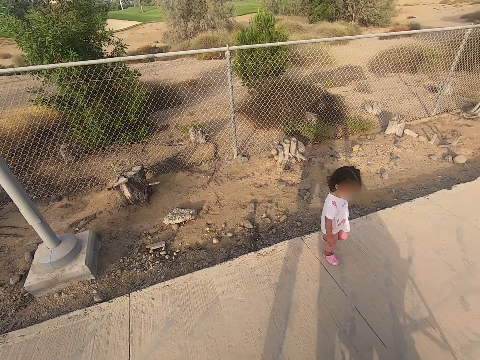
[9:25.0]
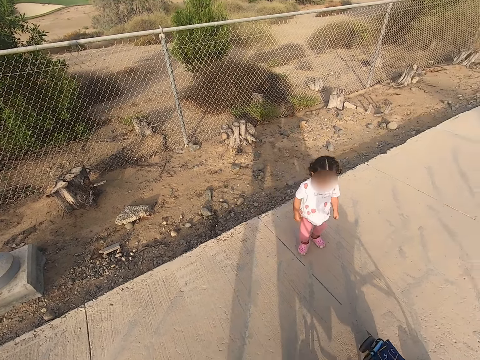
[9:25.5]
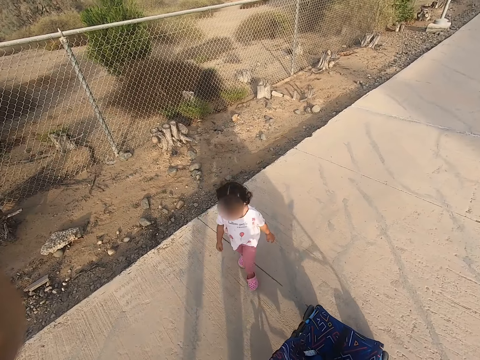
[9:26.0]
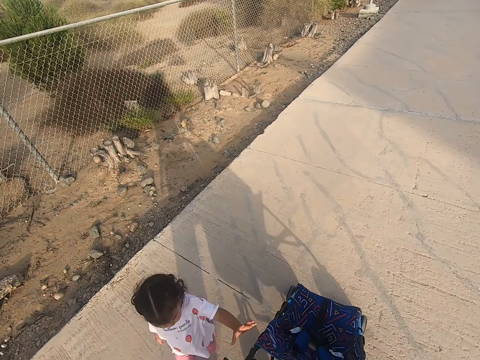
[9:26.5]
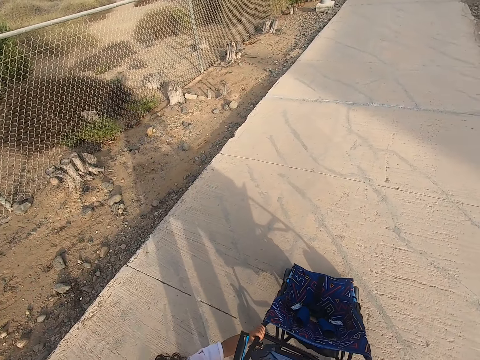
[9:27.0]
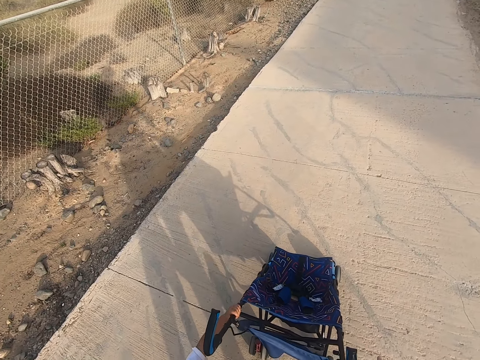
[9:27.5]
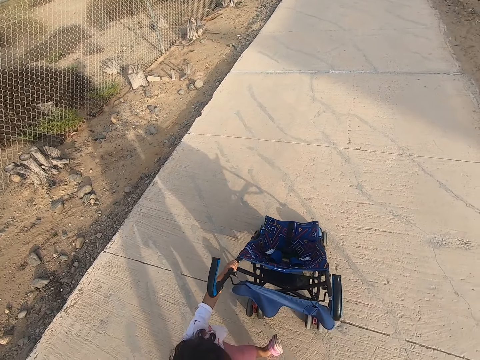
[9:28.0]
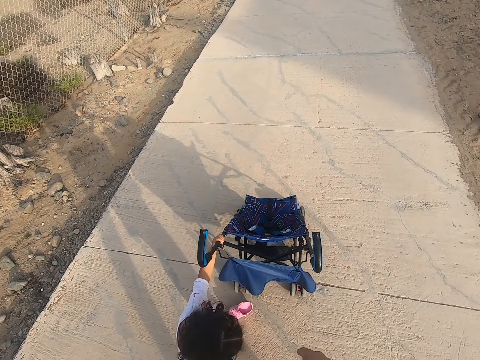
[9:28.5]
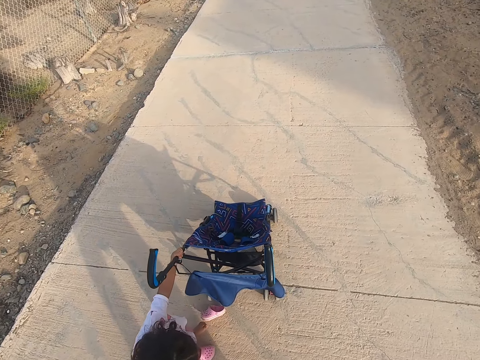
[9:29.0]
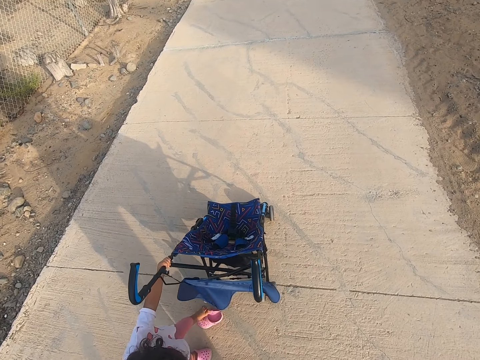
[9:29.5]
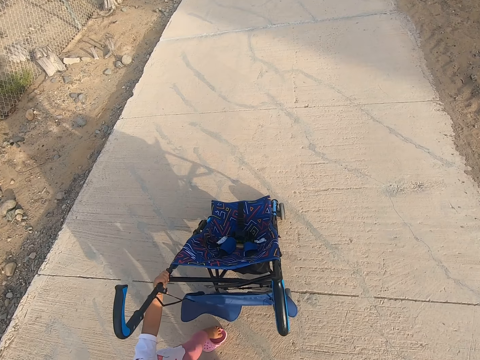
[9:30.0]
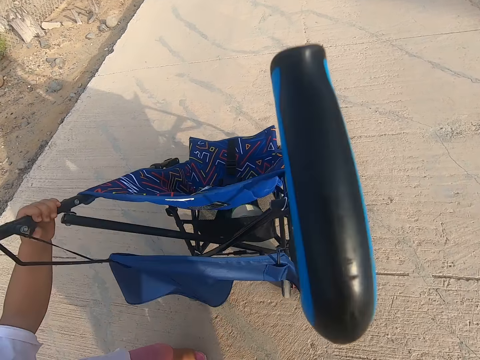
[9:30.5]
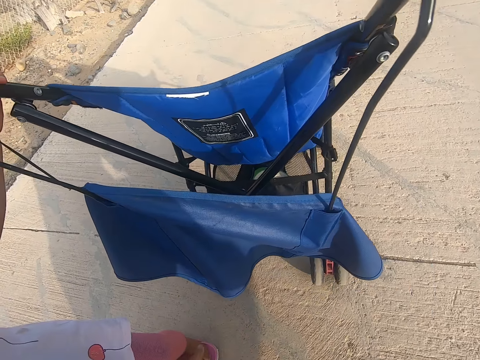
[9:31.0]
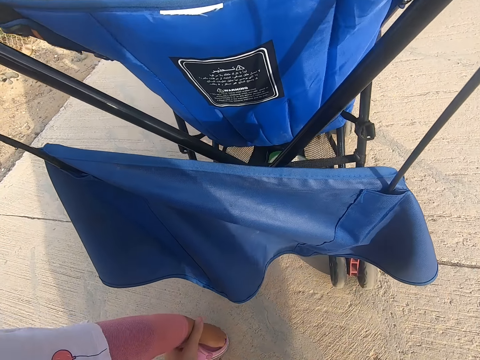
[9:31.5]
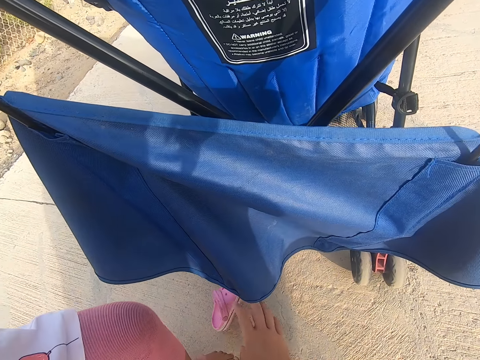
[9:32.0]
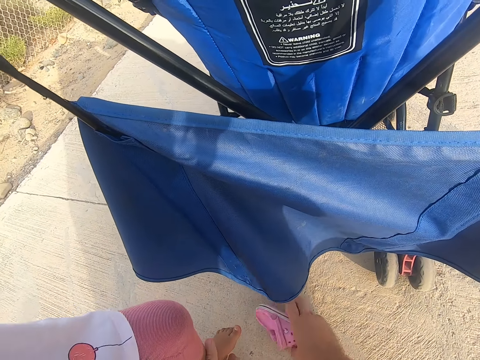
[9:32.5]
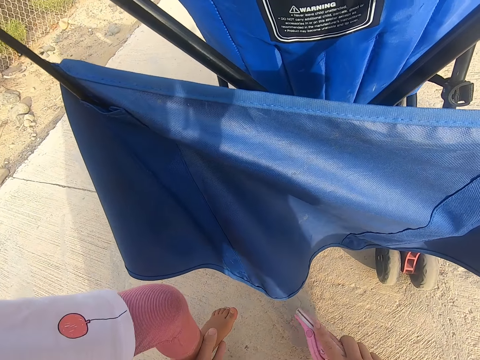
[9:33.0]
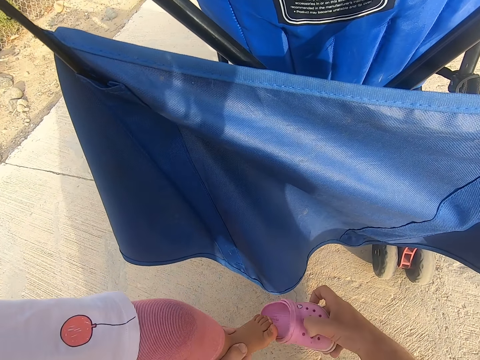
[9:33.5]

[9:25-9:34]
The camera wearer pushes the stroller. They help the girl wear shoes. The girl holds the baby stroller.

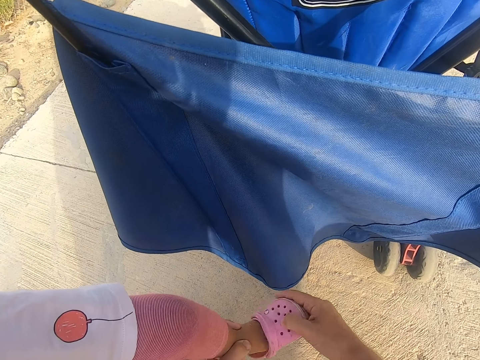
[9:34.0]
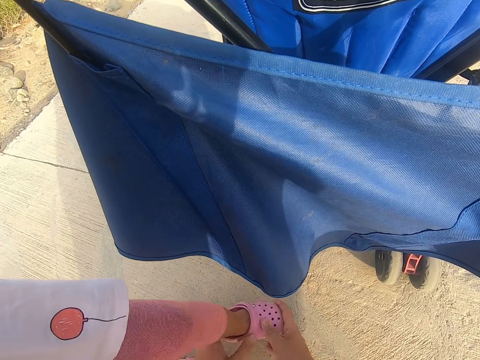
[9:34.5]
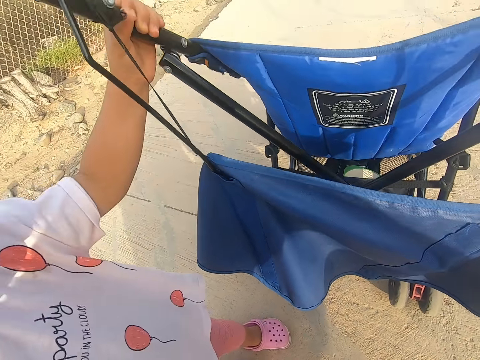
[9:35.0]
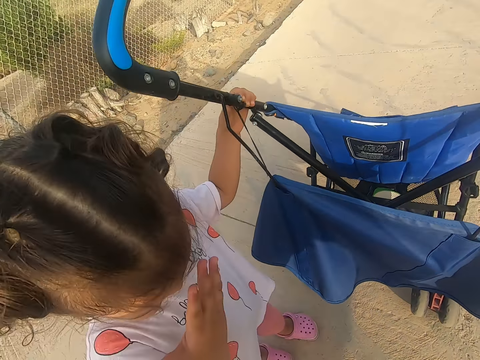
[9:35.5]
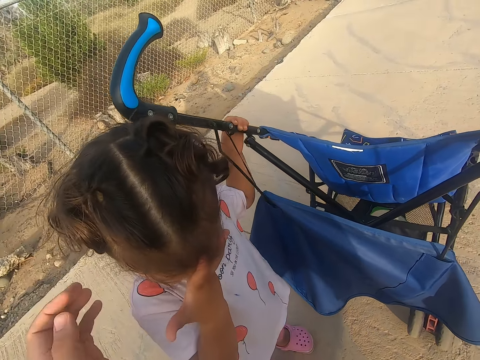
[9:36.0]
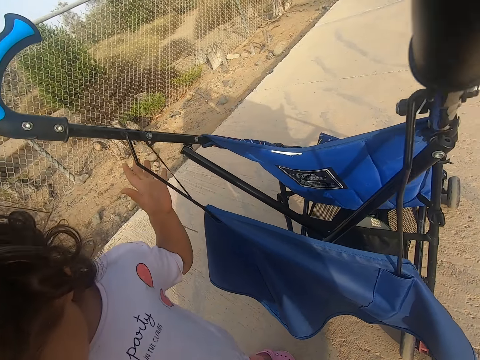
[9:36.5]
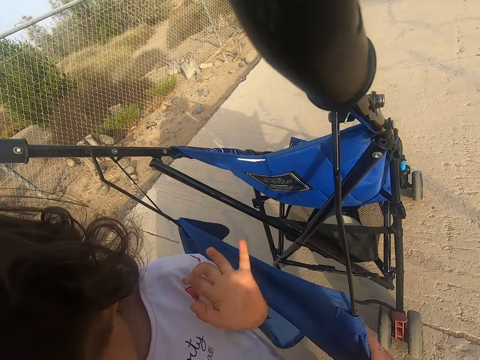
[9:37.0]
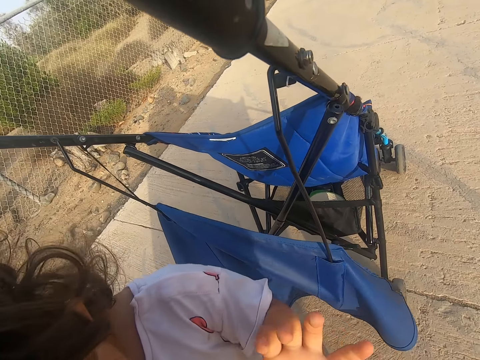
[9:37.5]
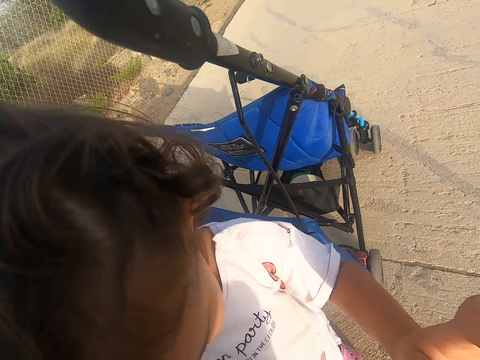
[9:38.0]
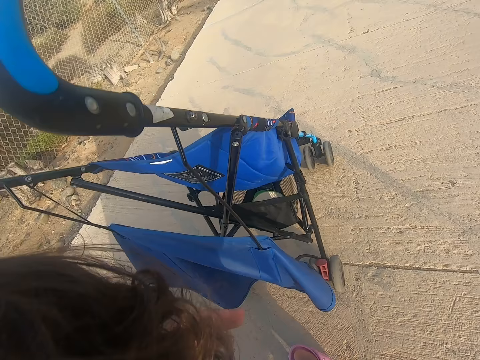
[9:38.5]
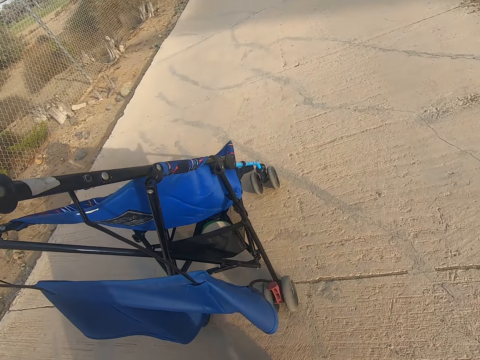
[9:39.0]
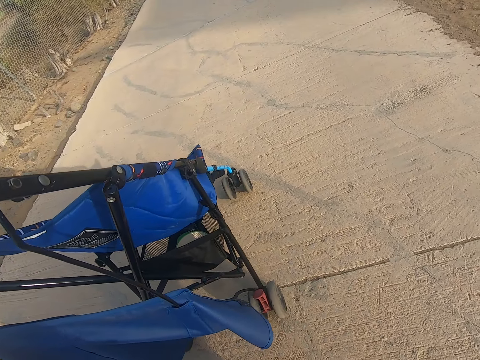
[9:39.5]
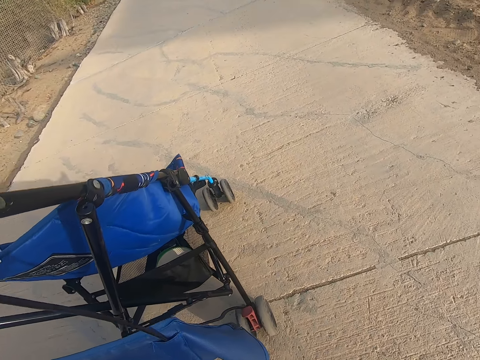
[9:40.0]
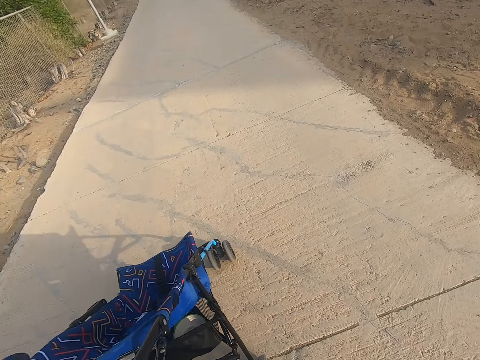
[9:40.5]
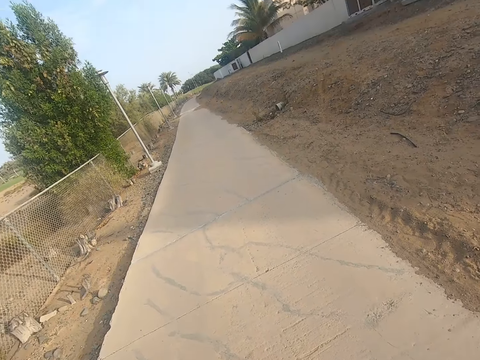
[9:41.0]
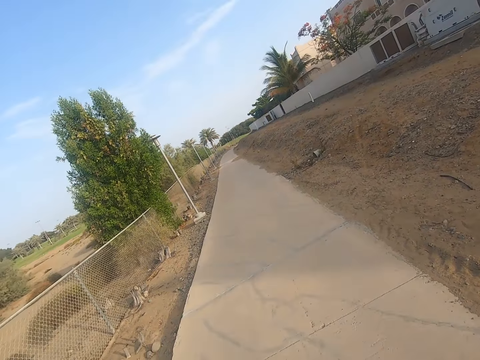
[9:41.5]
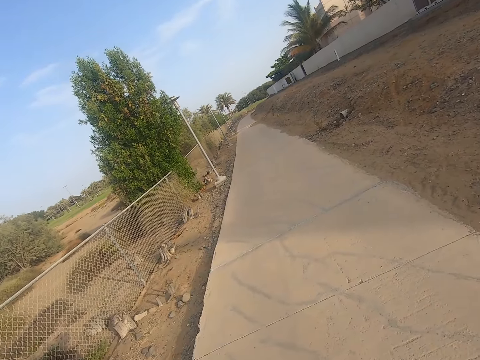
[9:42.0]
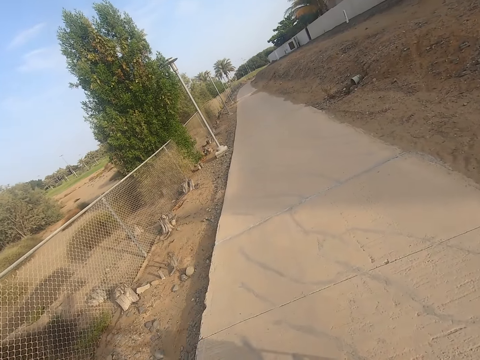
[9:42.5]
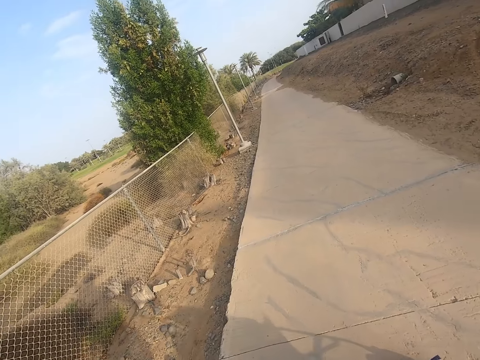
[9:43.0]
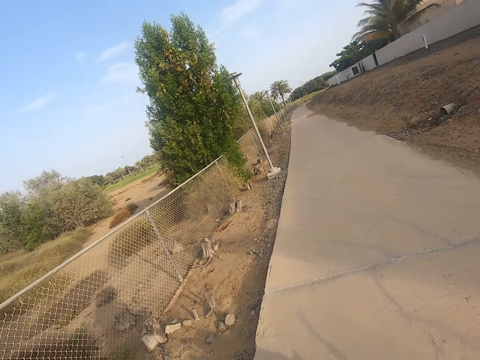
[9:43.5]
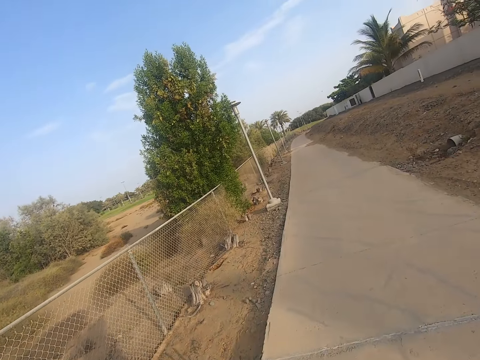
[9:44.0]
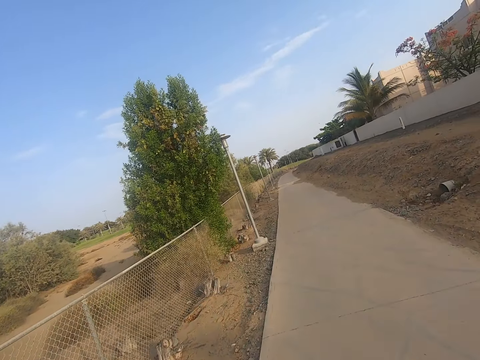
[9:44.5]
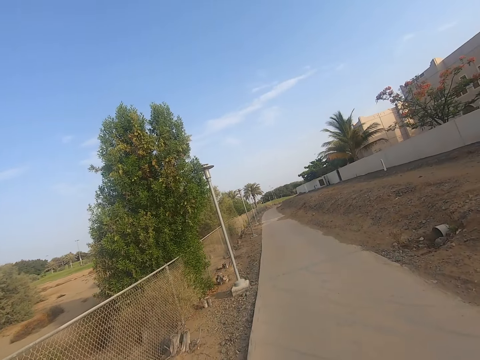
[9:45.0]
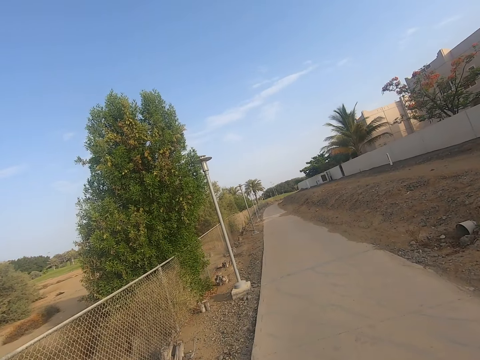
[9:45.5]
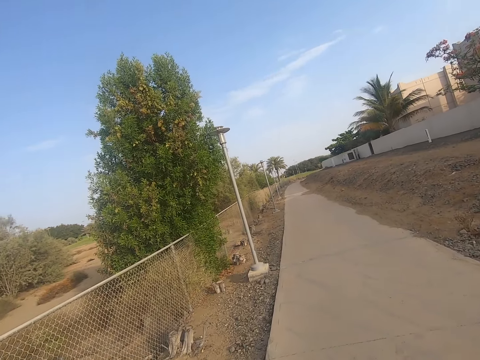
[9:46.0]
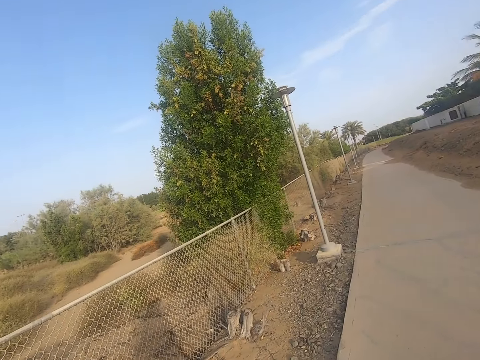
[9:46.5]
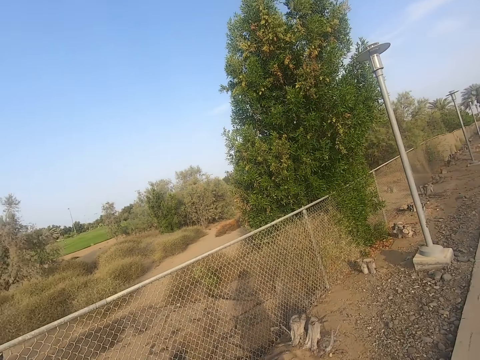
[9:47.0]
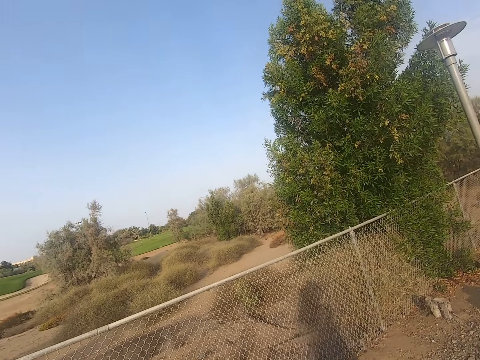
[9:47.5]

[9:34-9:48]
The girl touches the face. The camera wearer looks around. They walk down the road.

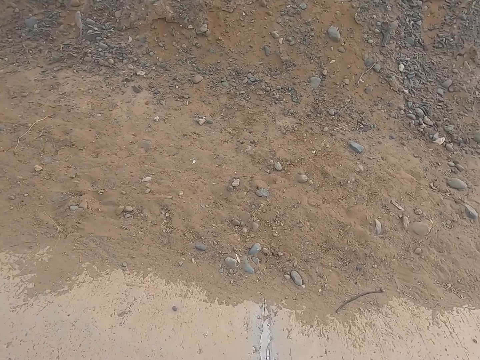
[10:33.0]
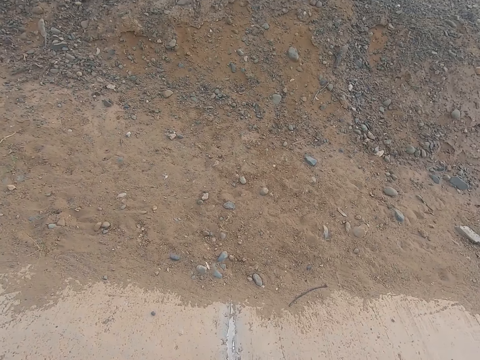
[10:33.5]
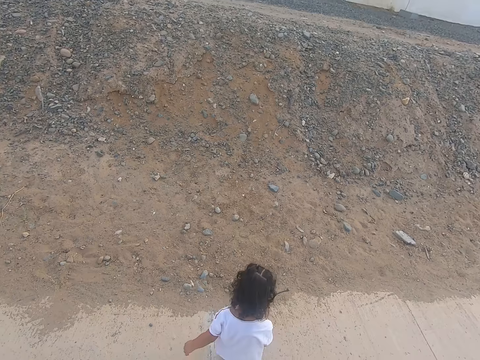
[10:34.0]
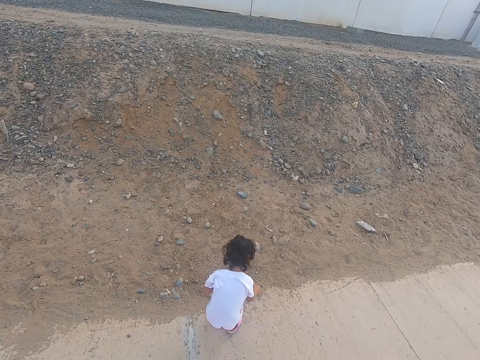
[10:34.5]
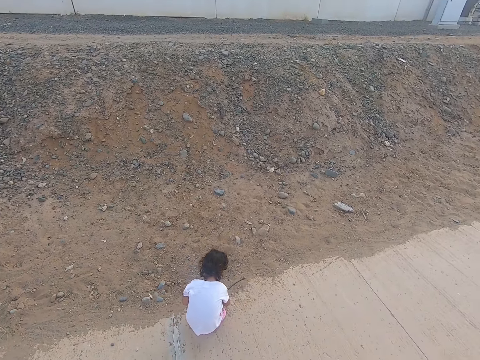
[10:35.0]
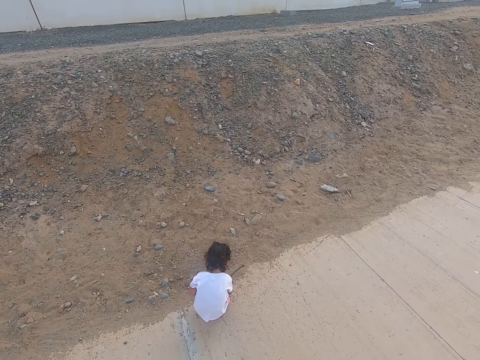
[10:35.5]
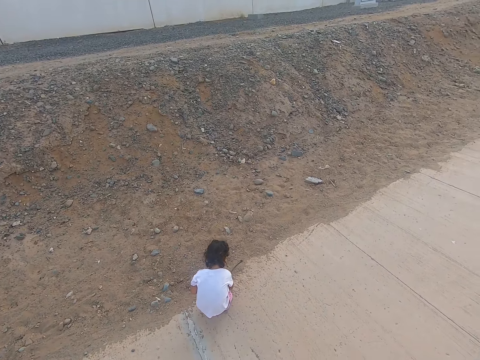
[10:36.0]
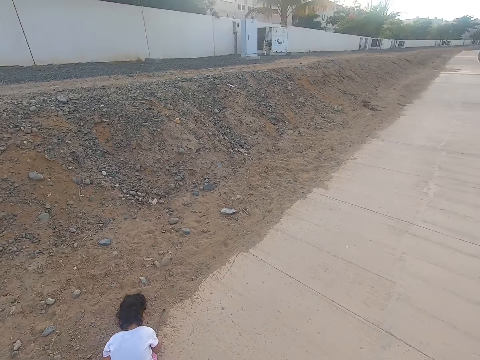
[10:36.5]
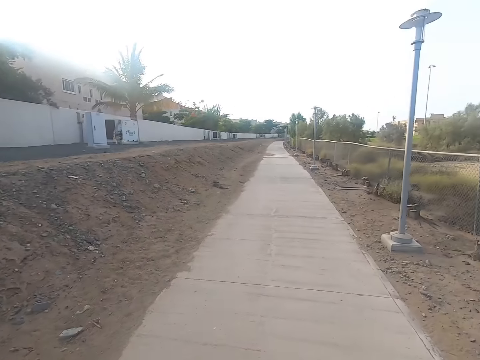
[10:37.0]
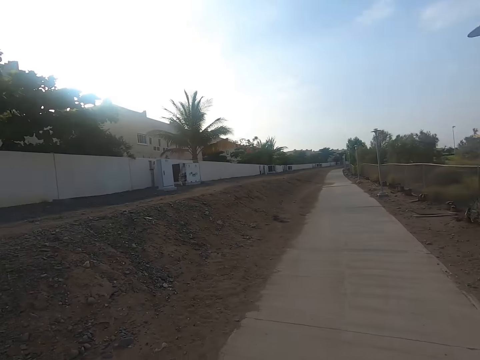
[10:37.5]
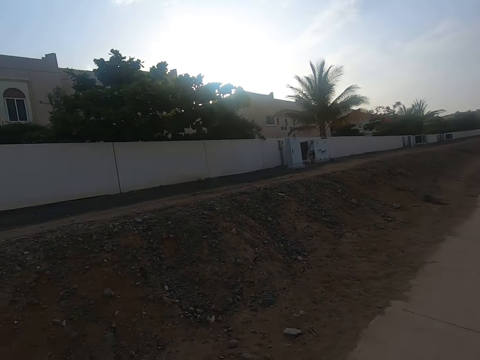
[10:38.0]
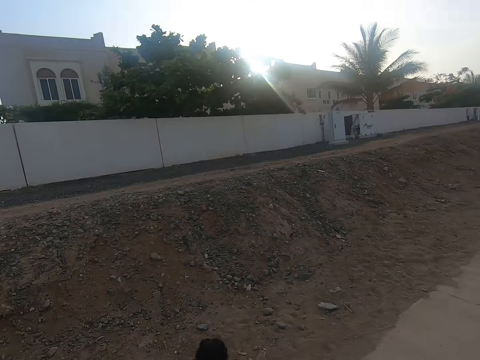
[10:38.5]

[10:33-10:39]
The girl plays with the sand. She squats on the road. The camera wearer looks around.
